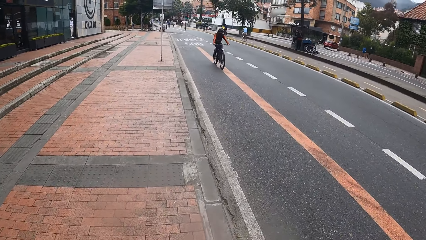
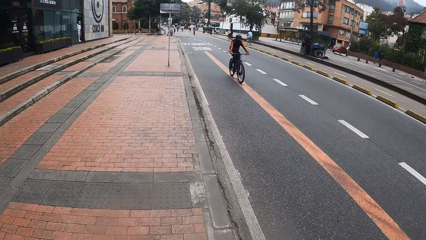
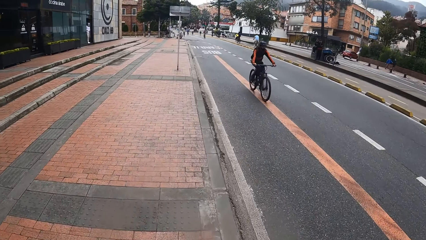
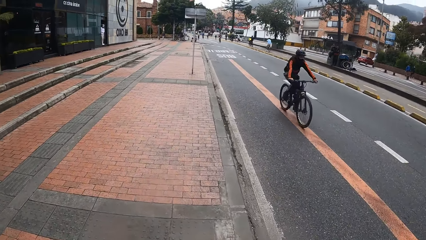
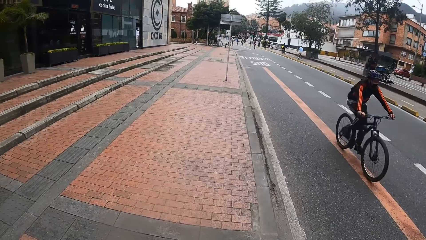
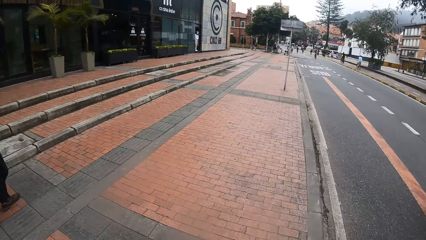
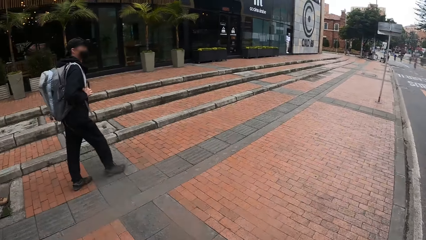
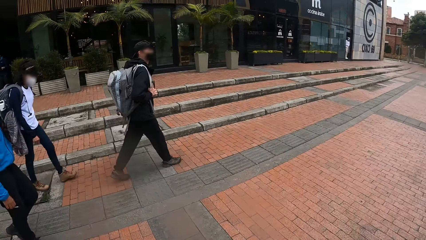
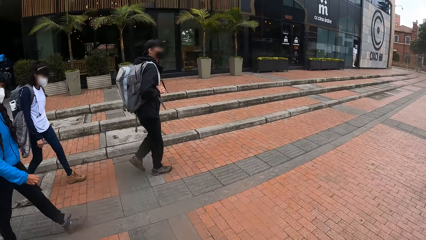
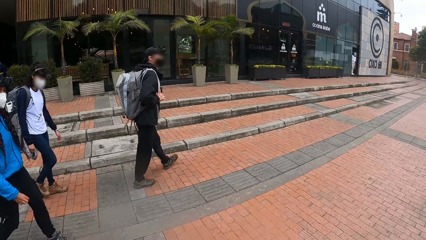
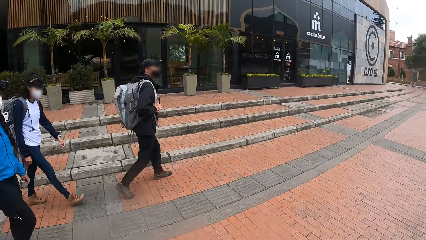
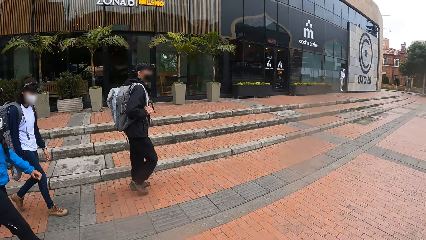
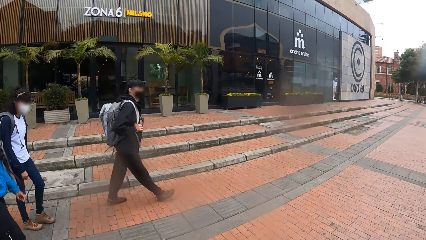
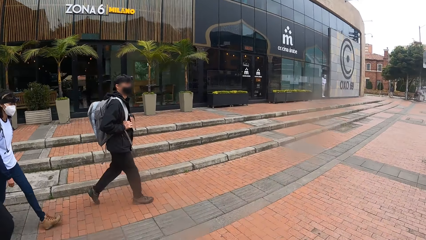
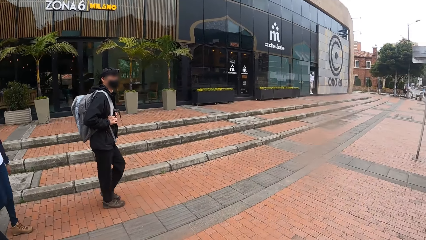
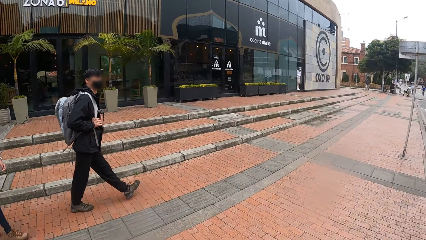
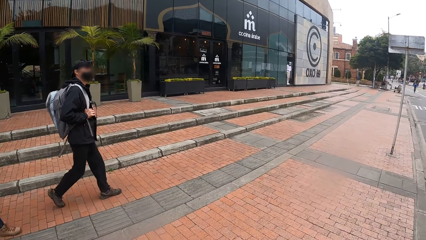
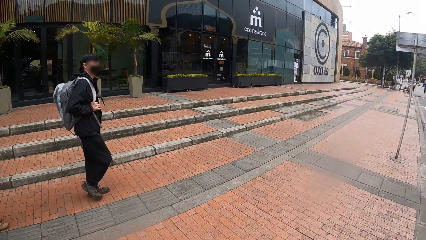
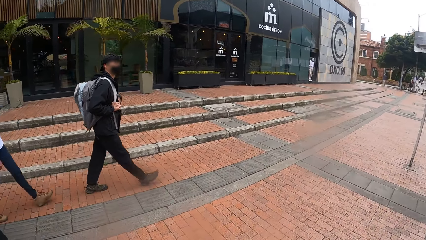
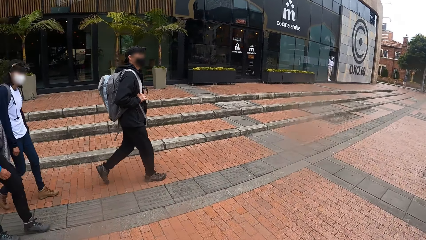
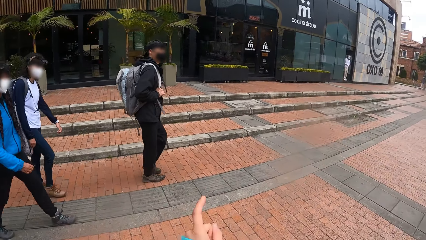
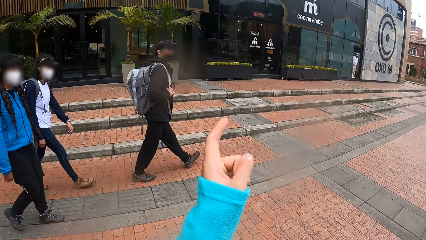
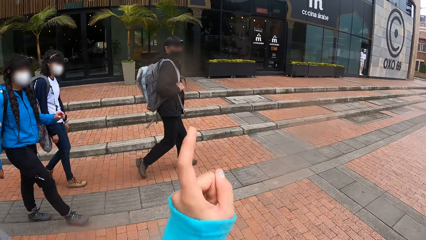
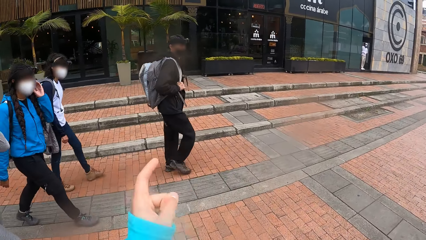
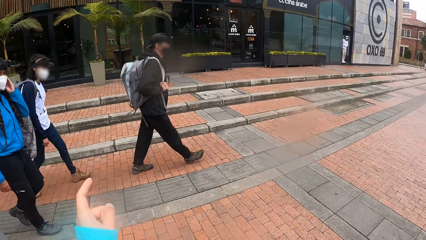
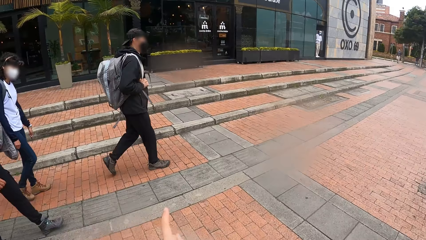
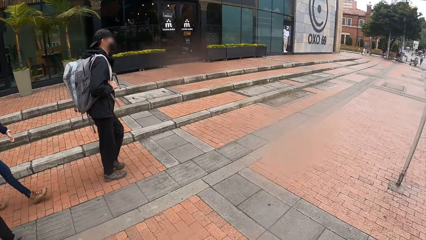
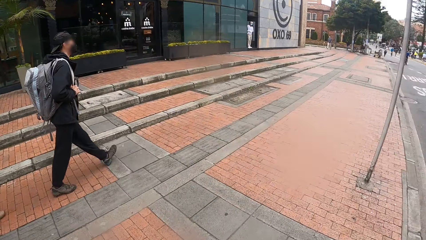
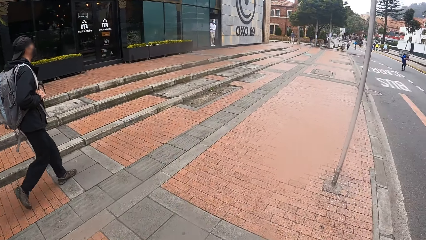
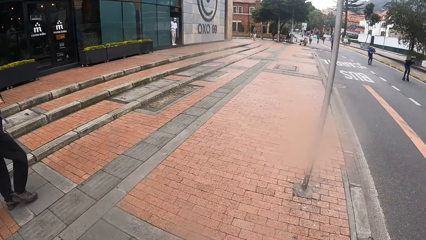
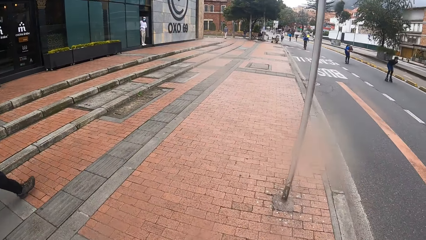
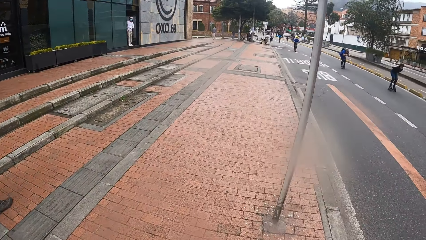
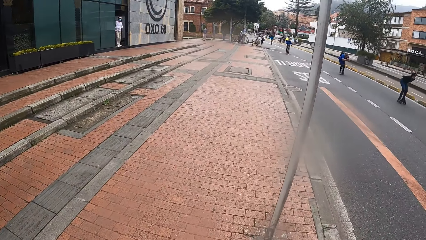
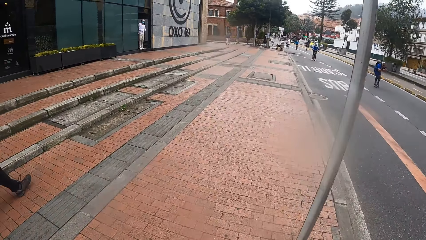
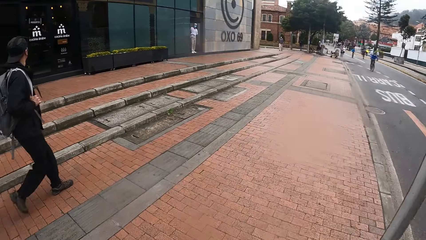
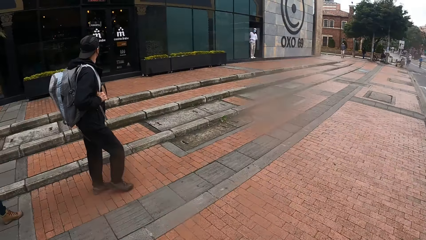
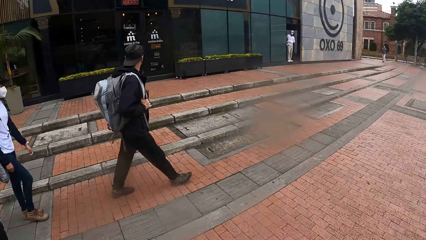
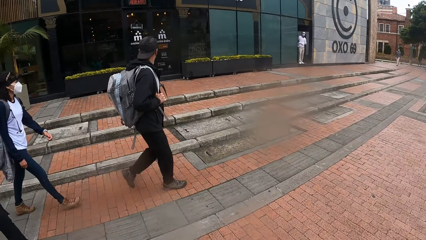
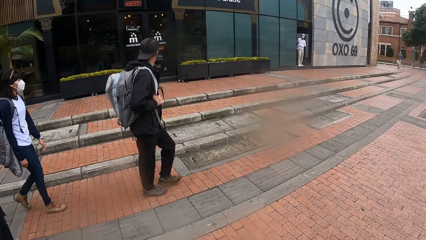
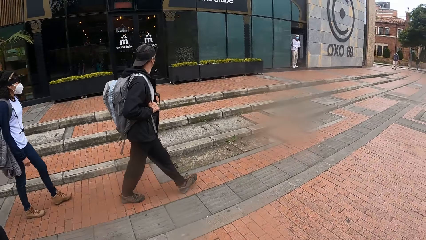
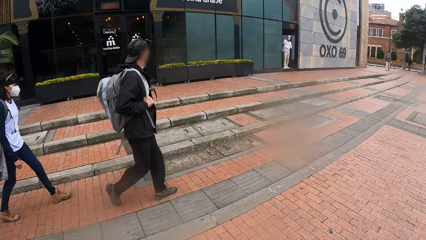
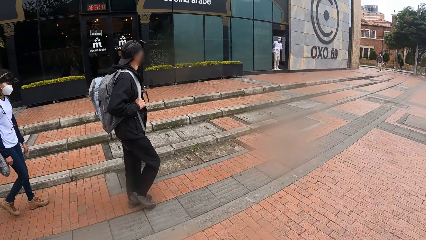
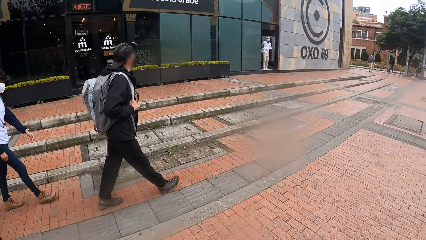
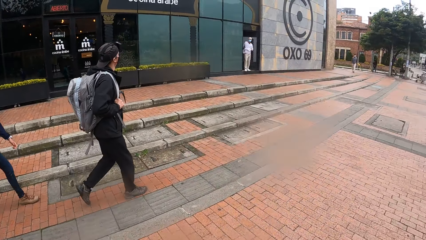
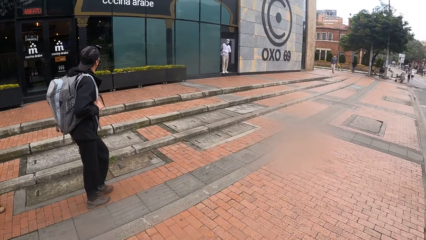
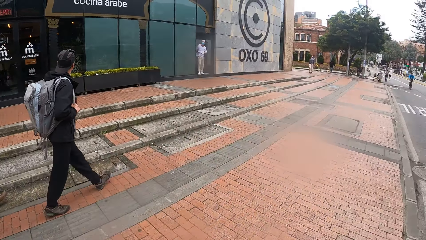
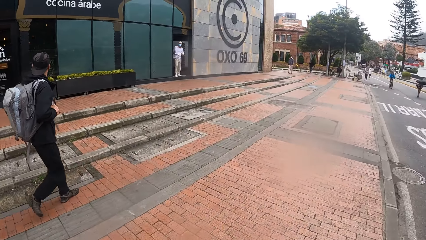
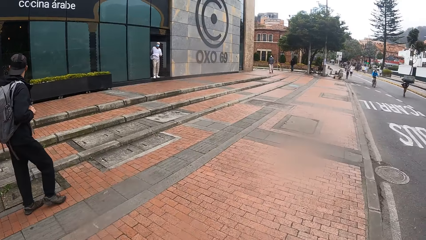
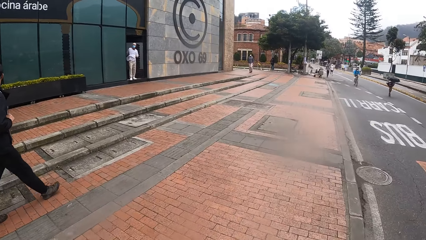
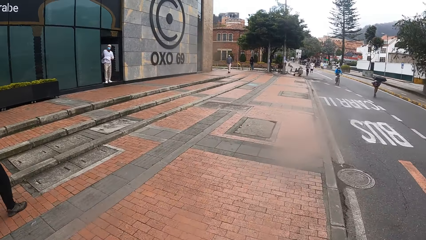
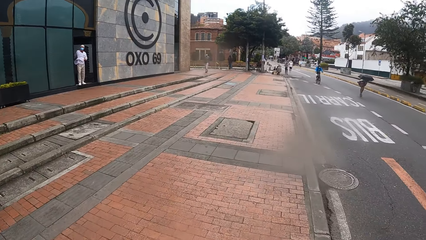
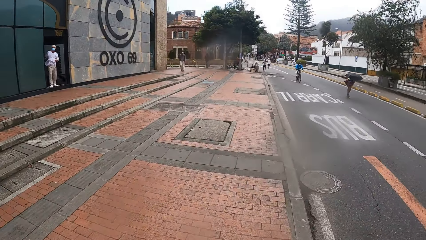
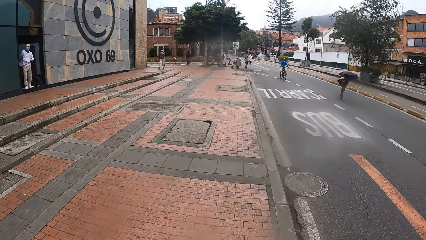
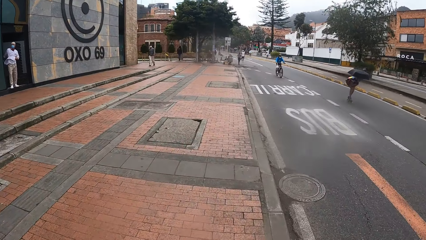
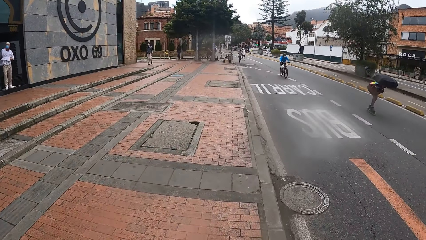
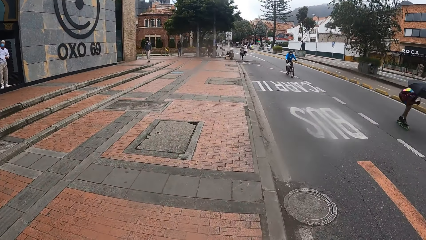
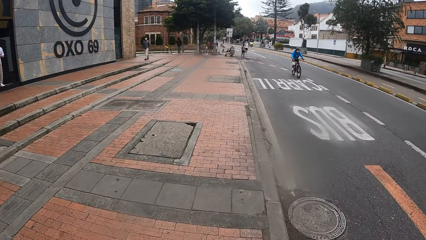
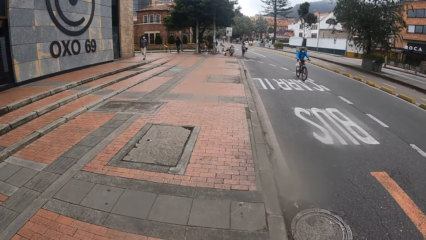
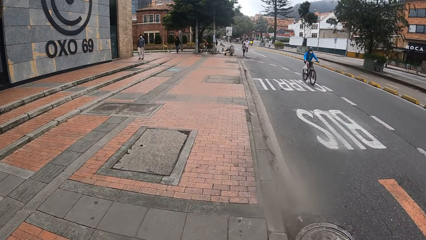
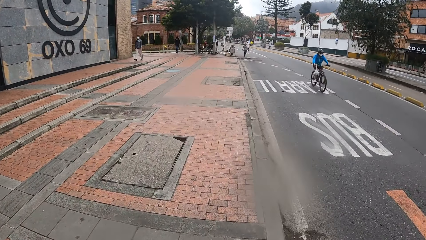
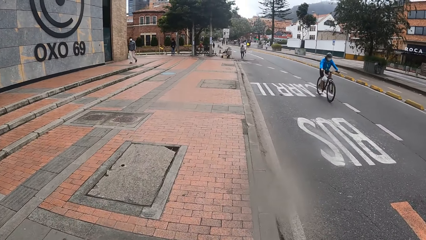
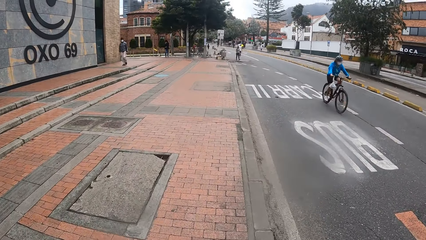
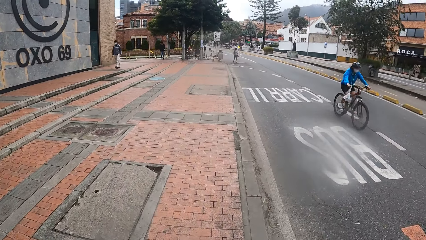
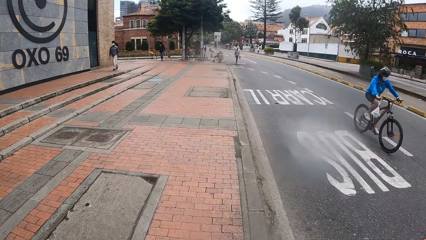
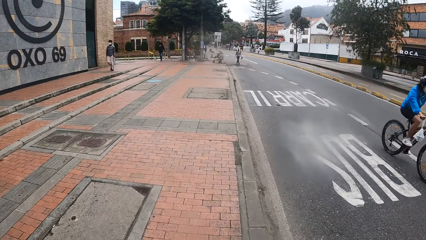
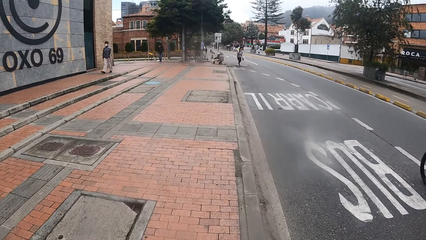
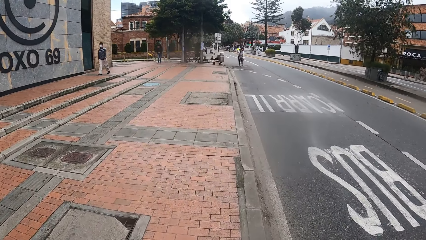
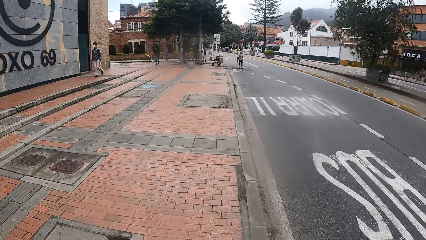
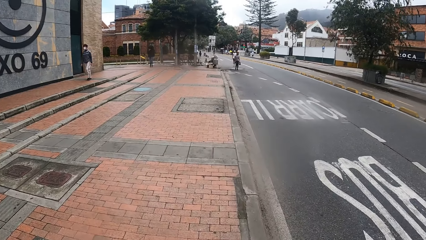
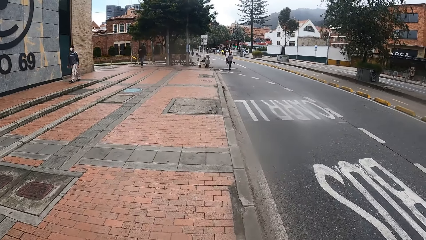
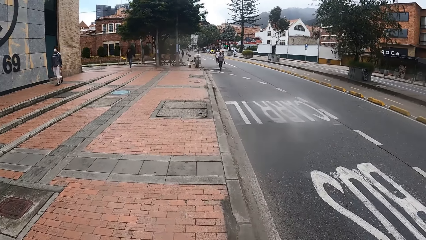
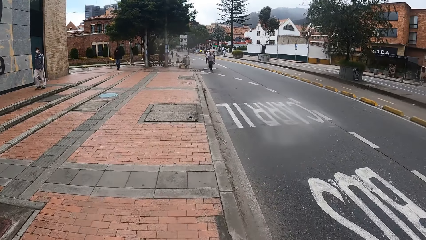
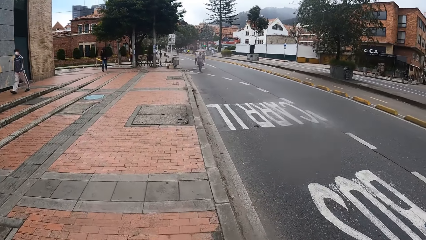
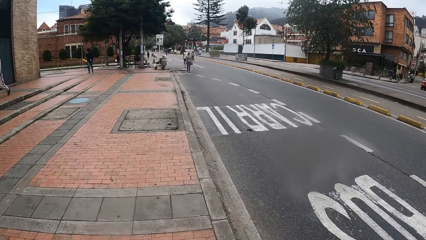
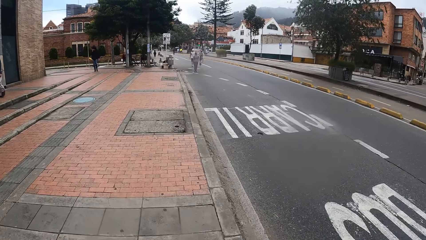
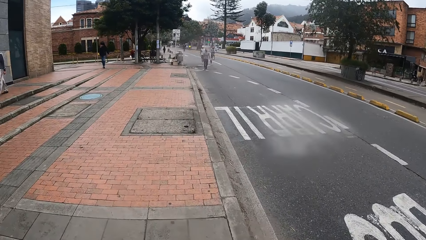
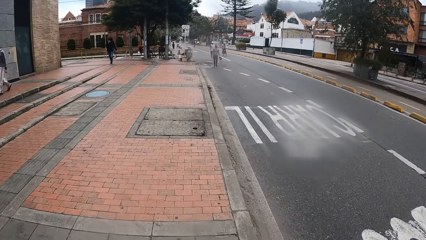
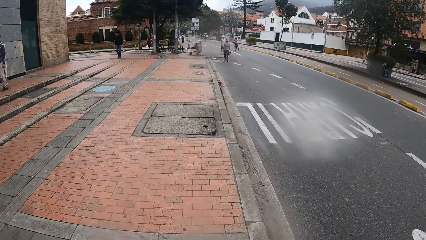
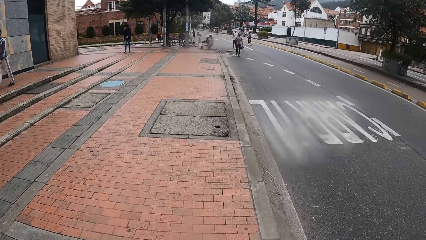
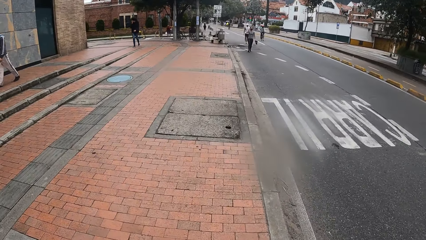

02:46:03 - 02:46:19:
The camera wearer points at the building. A person skates on the road.
